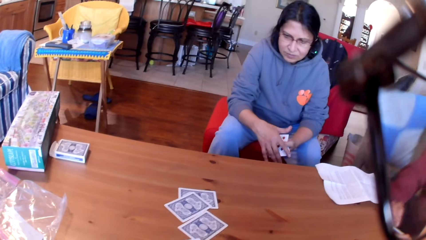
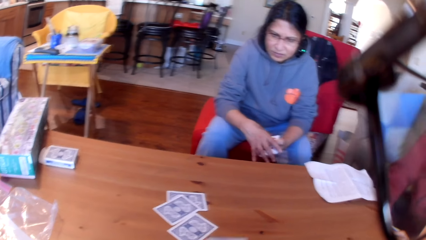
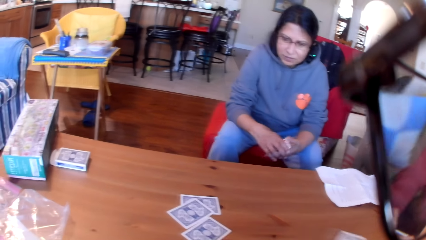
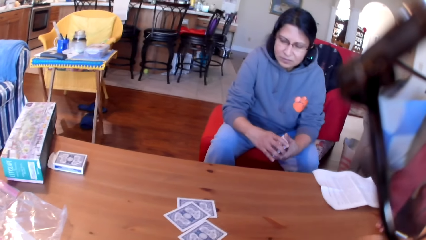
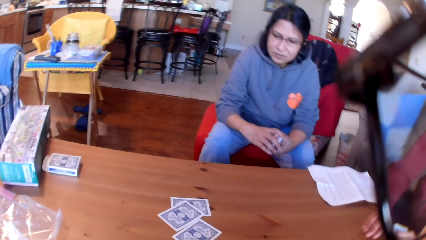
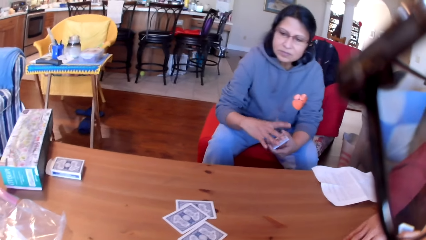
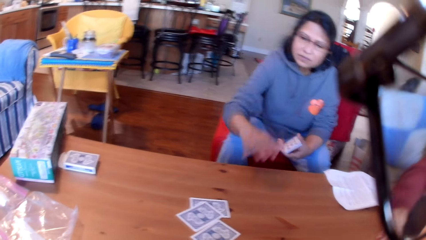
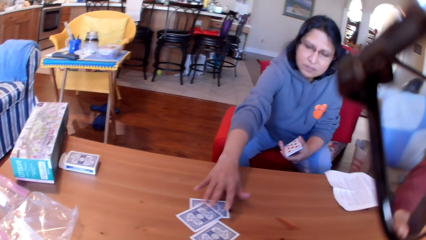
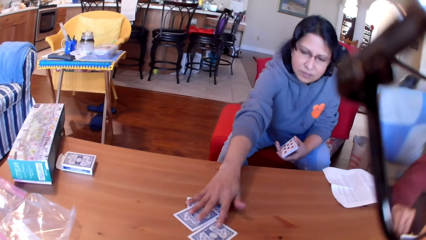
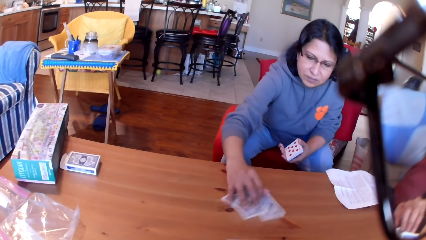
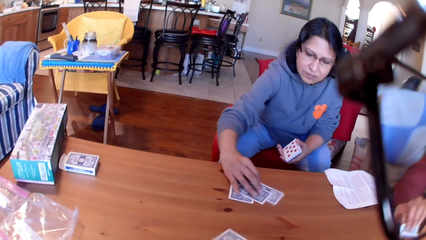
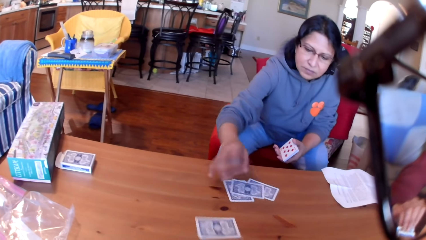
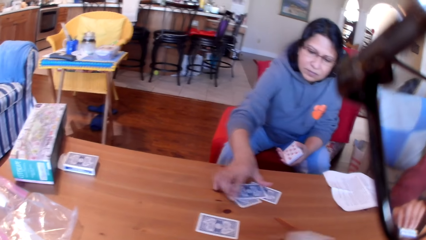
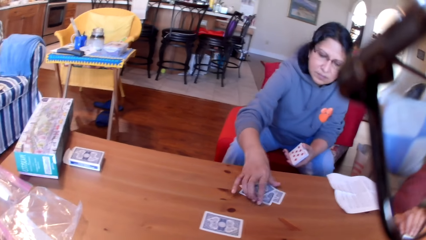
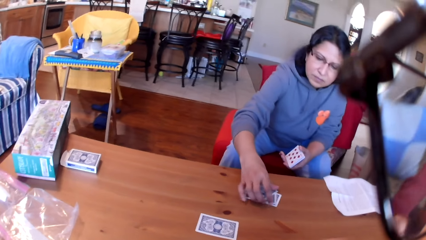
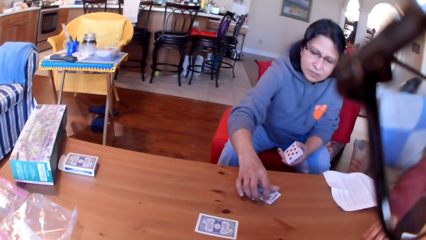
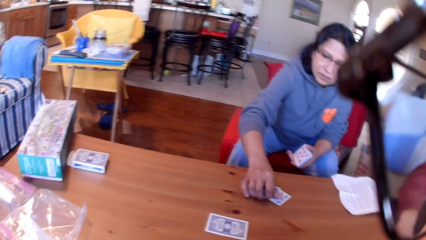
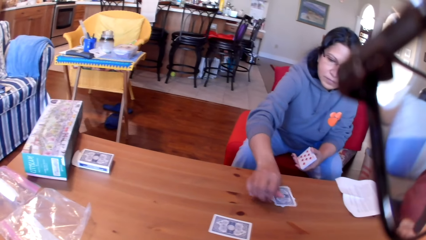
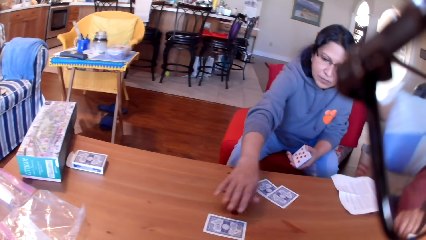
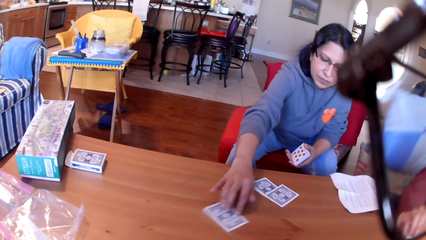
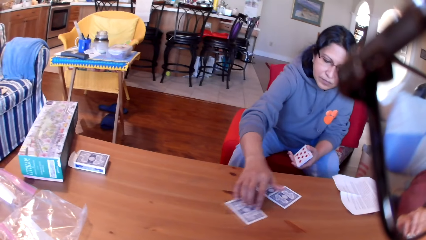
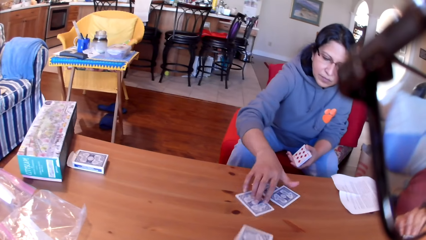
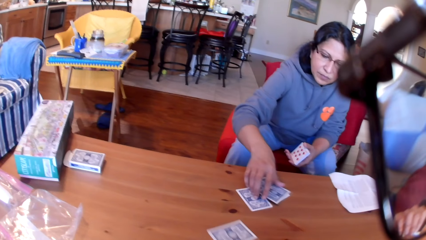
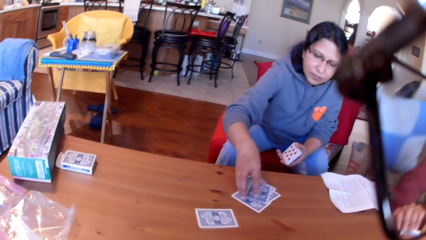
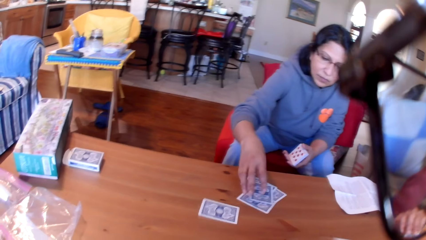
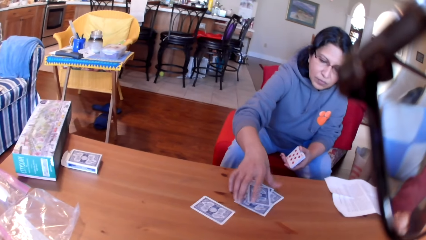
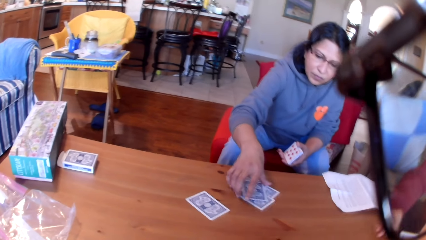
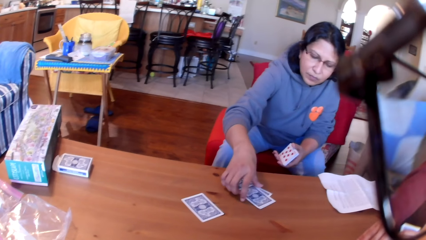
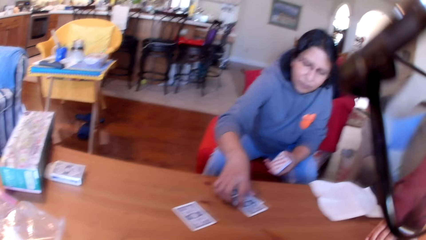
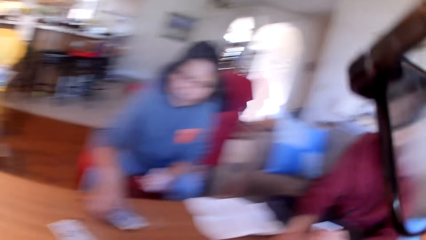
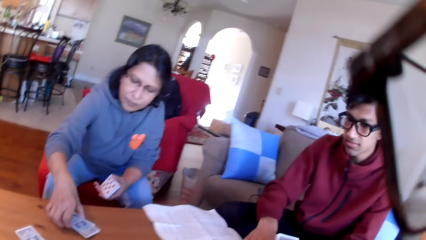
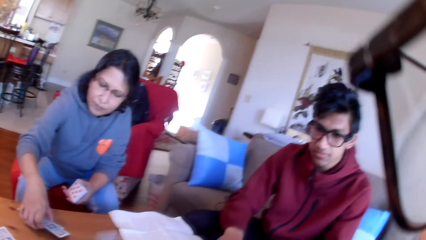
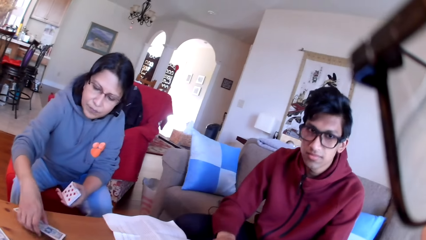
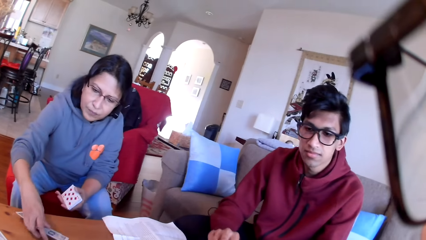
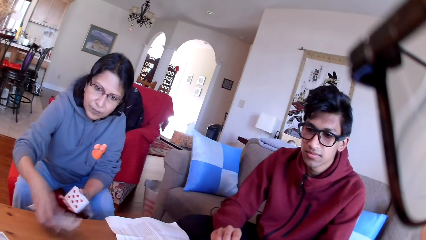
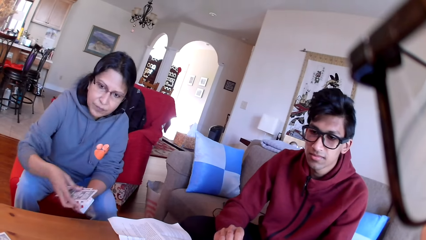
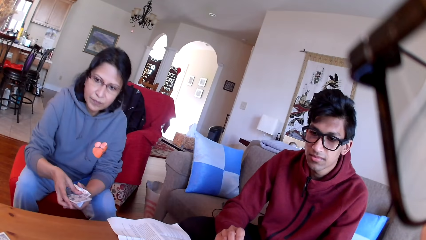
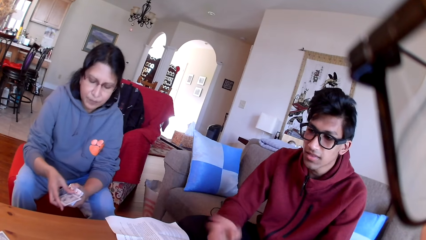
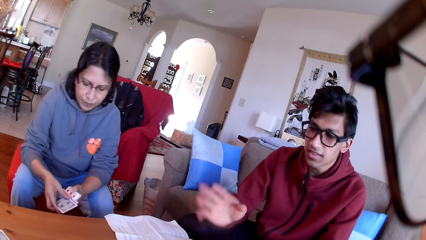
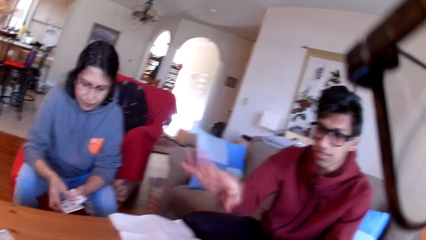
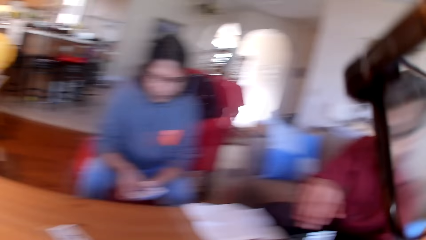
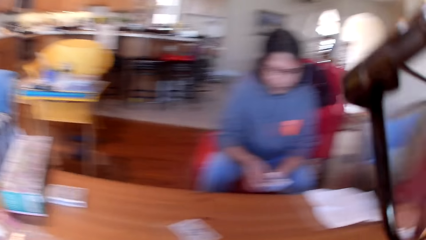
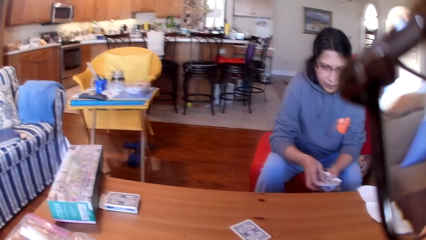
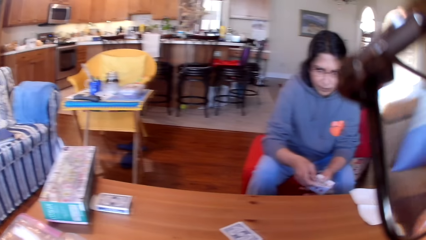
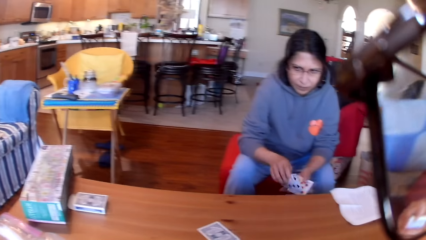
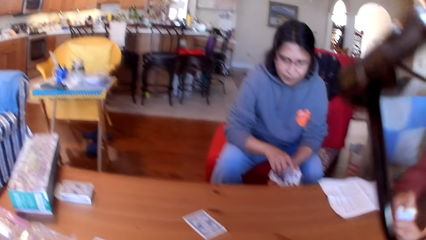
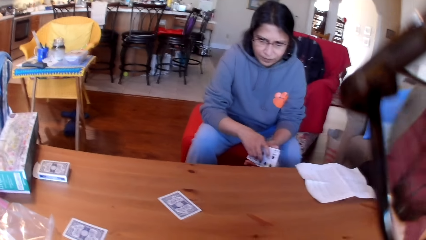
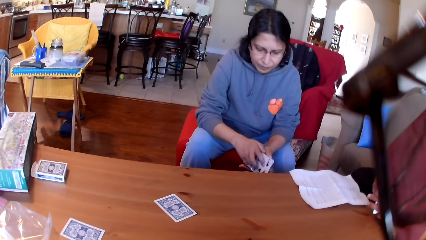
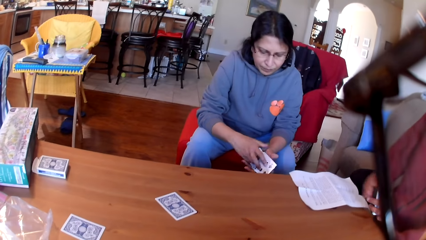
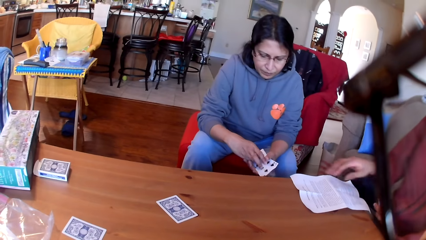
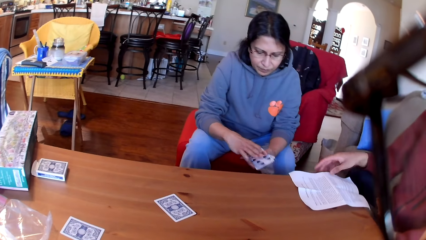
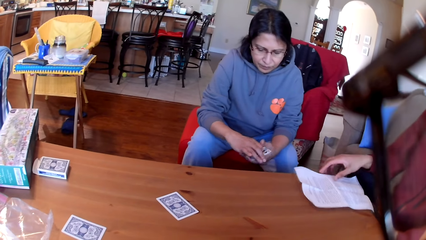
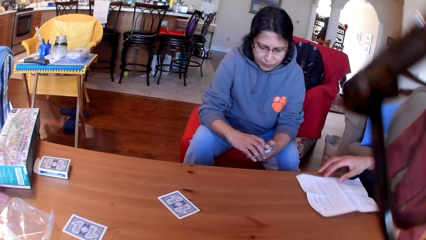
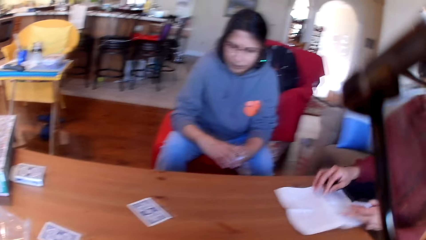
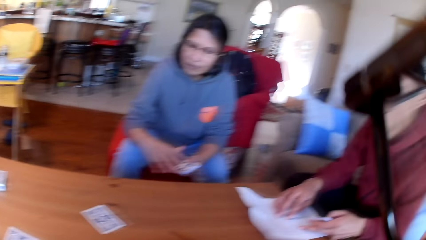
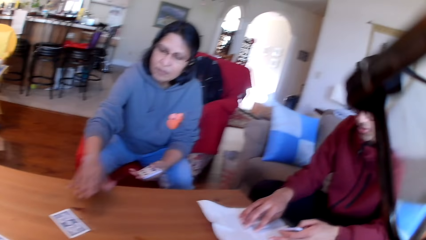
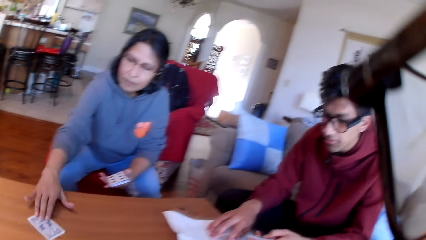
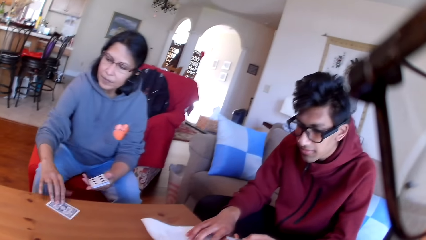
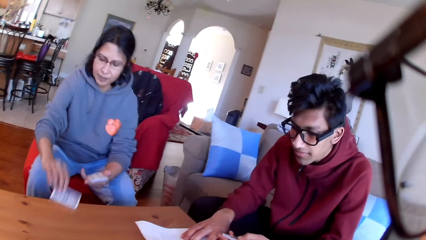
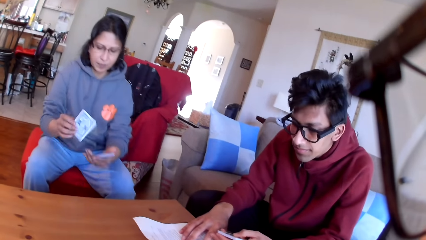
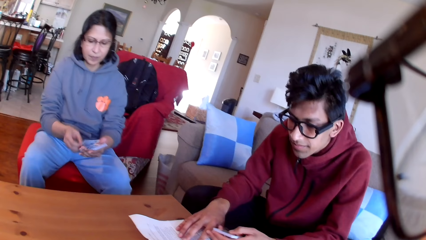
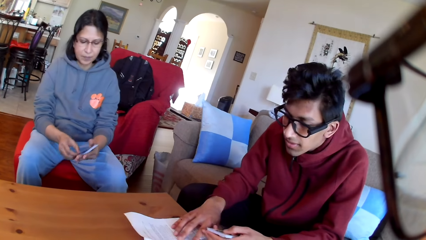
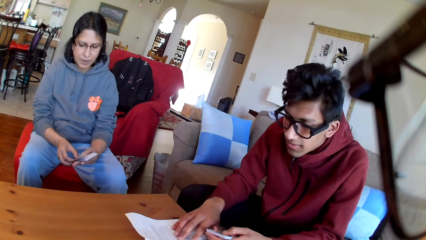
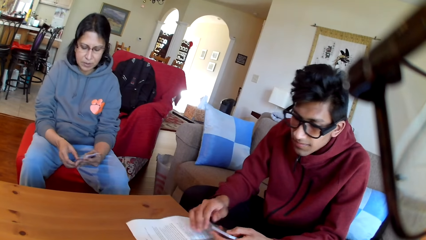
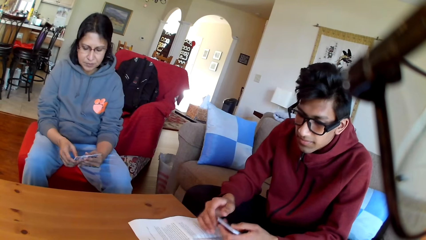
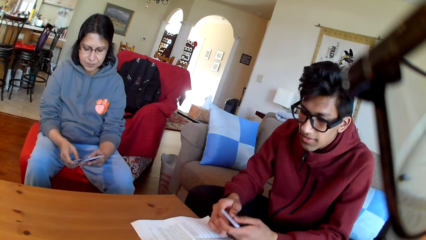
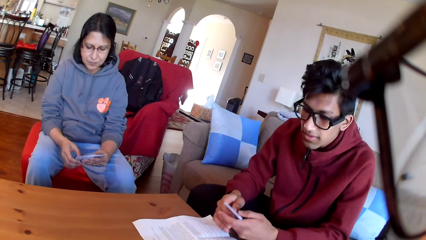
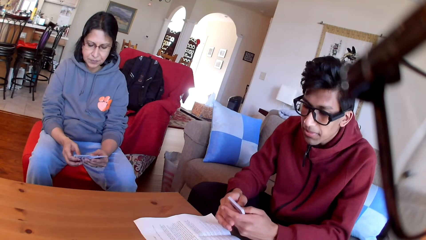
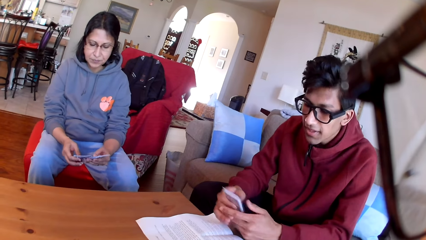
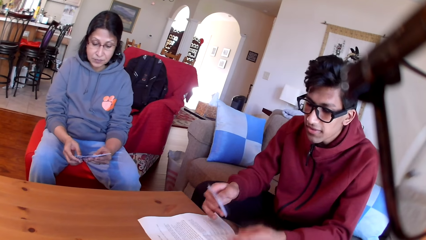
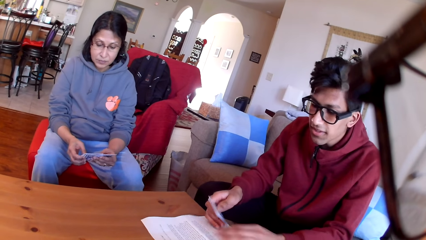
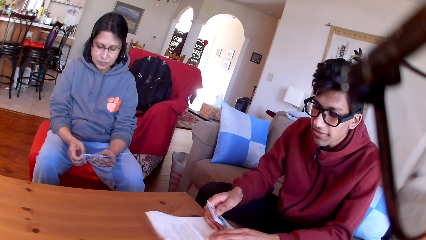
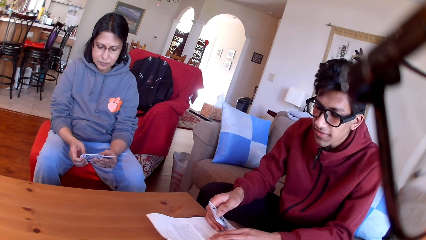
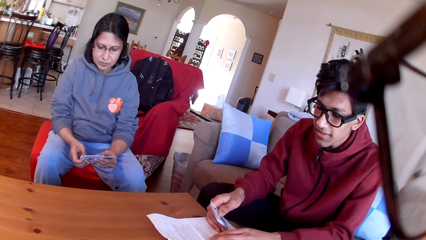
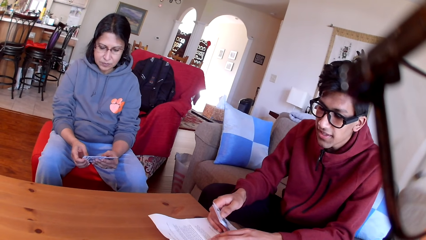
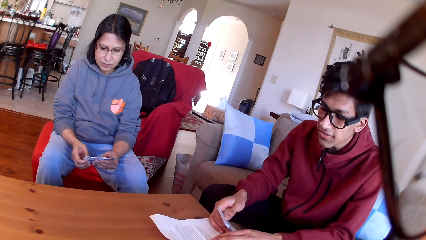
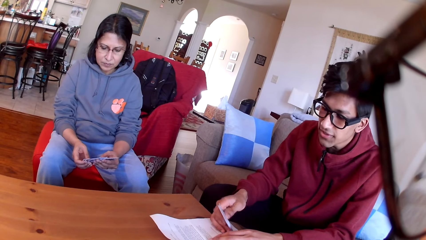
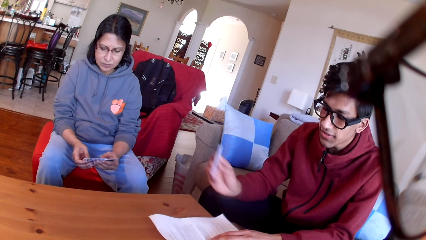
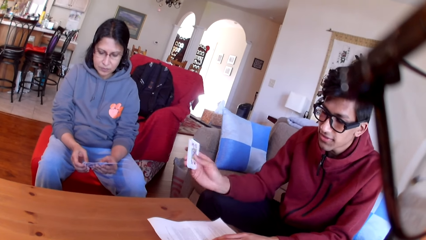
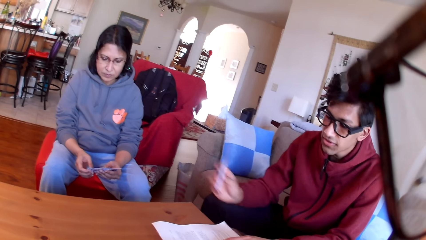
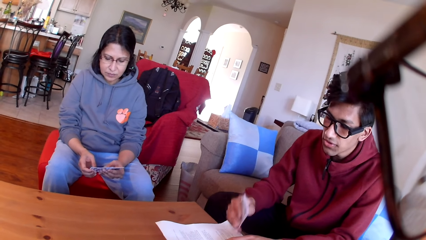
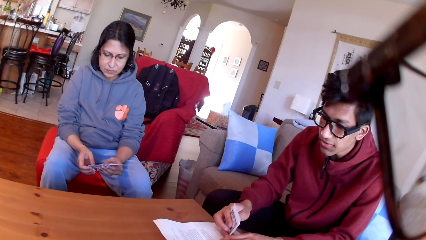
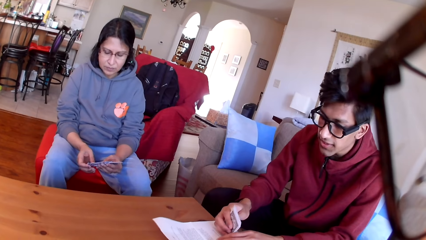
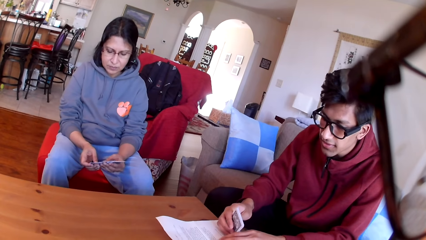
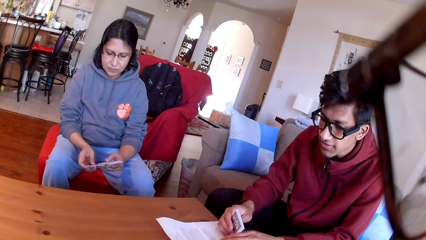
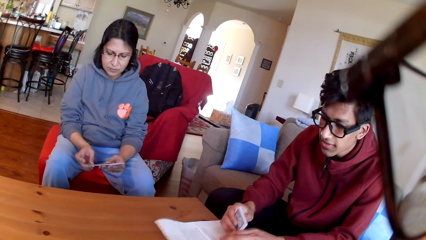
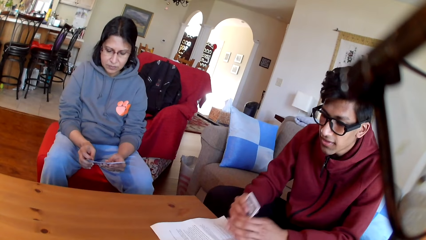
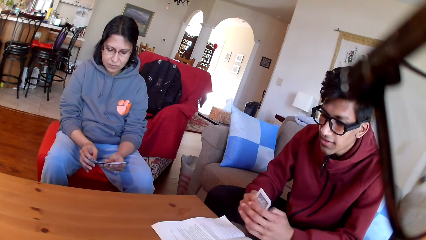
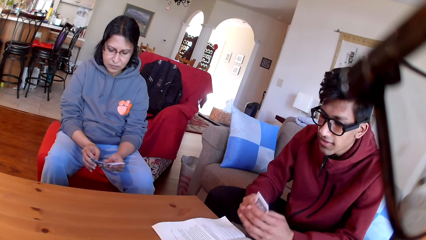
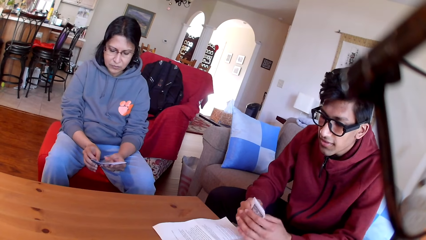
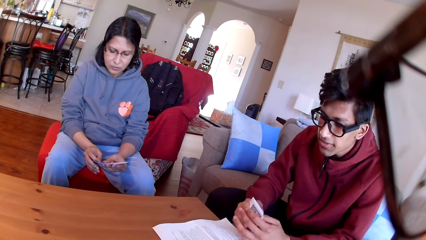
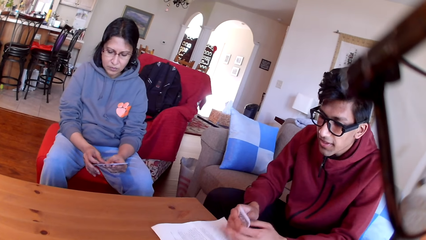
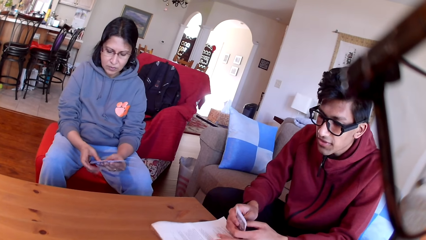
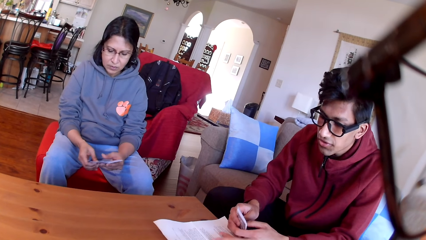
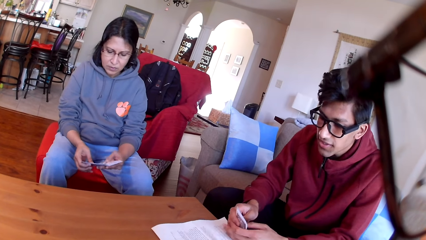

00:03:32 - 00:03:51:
A man picks cards from the table. A woman moves the cards on the table. The camera wearer puts the cards on the table one by one. The woman picks the cards from the table. The camera wearer stares at a person. The person moves his hand. The camera wearer looks around the table. The woman moves the cards in her hands. The person moves the paper on the table. The woman picks up the card from the table. The person stares at the paper on the table. The woman arranges the cards on her hand. The person moves the card in his hand. The woman moves the cards in her hands.
